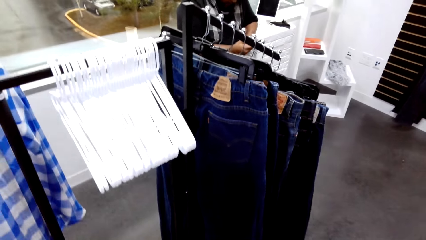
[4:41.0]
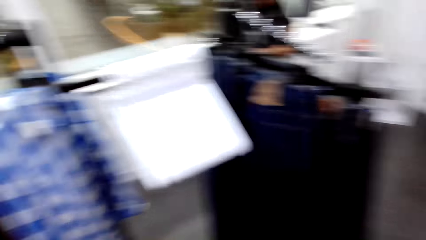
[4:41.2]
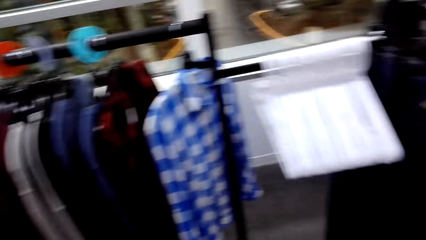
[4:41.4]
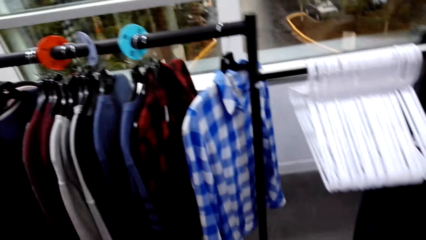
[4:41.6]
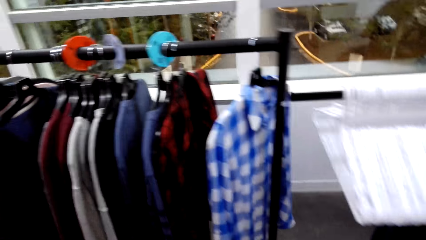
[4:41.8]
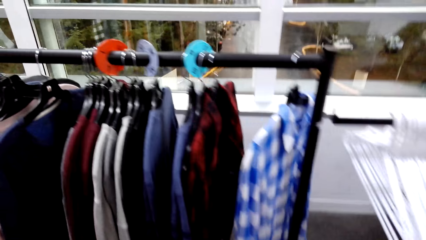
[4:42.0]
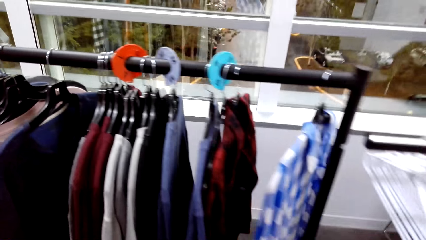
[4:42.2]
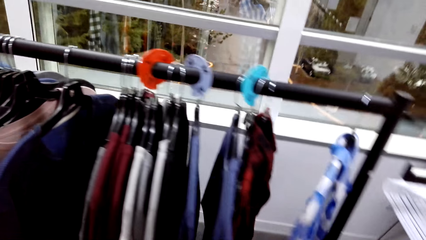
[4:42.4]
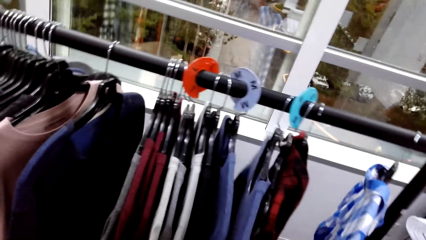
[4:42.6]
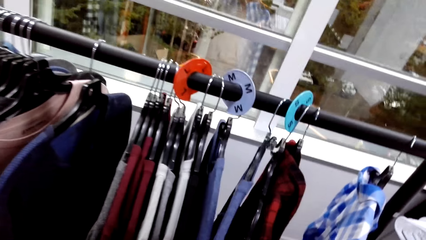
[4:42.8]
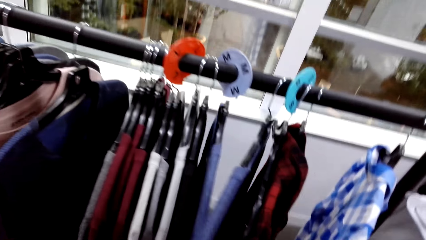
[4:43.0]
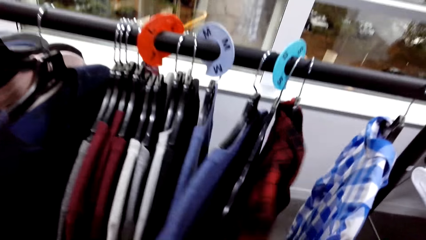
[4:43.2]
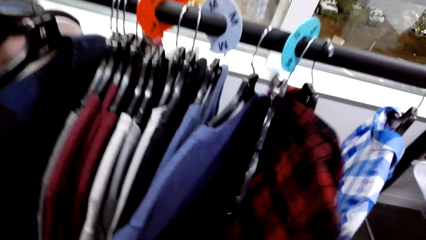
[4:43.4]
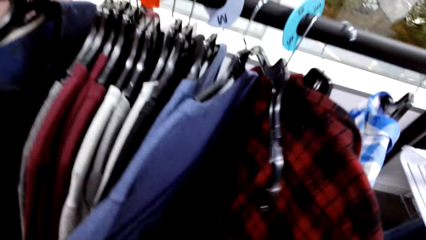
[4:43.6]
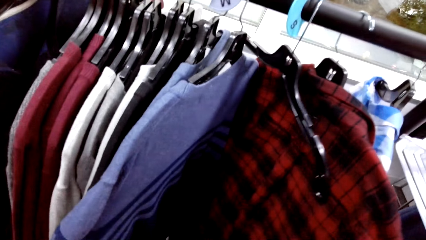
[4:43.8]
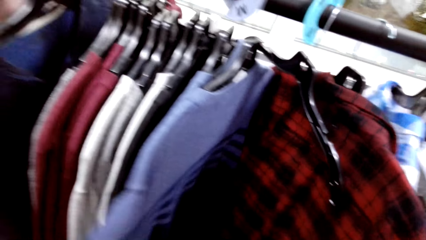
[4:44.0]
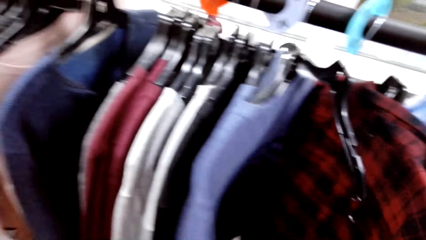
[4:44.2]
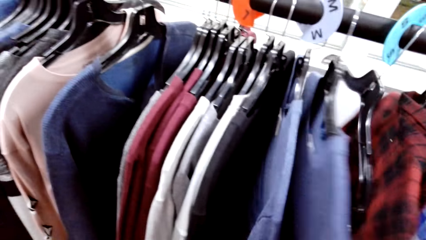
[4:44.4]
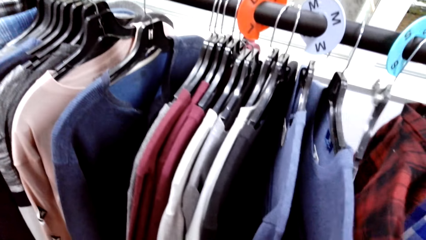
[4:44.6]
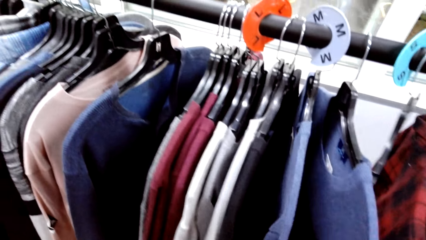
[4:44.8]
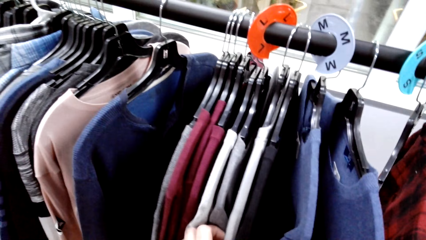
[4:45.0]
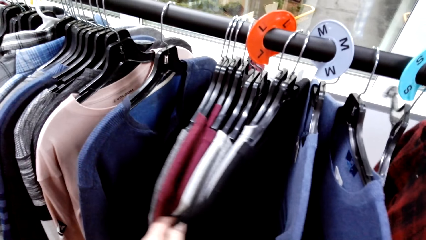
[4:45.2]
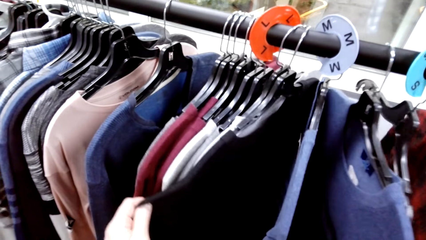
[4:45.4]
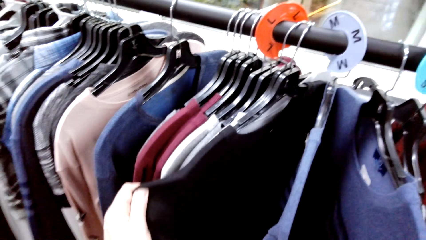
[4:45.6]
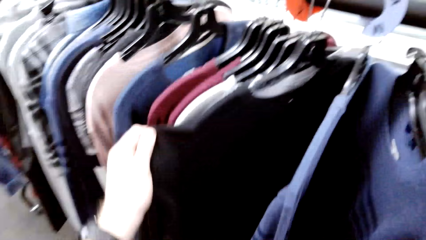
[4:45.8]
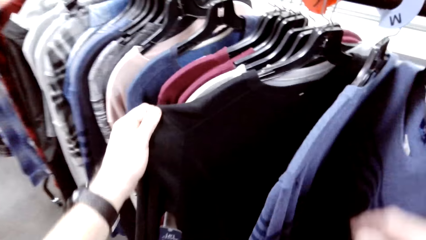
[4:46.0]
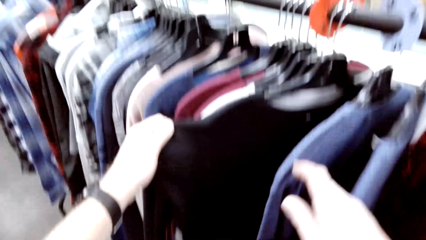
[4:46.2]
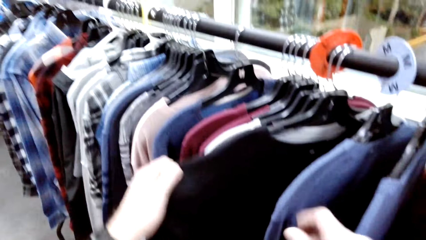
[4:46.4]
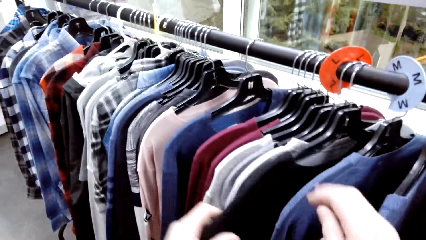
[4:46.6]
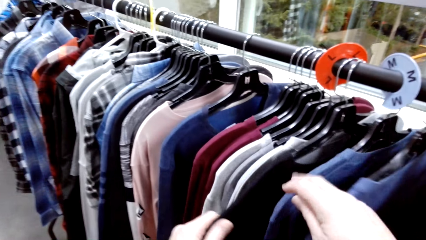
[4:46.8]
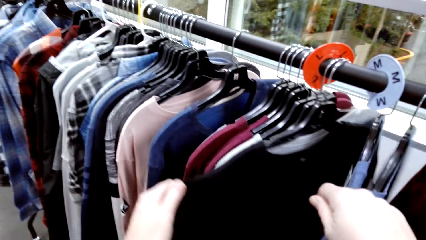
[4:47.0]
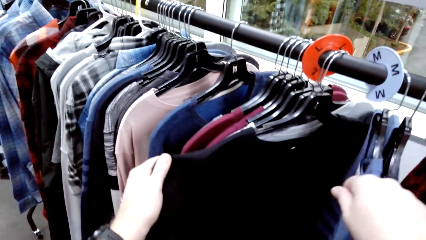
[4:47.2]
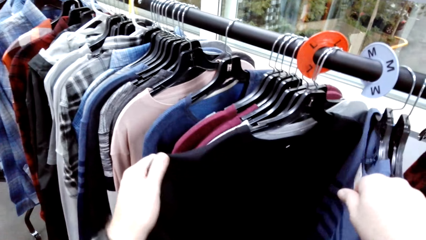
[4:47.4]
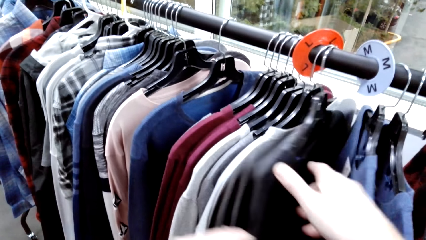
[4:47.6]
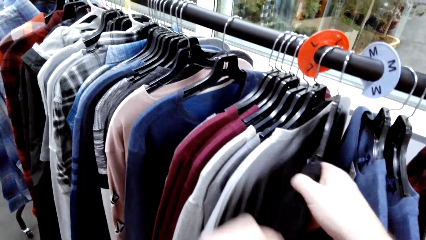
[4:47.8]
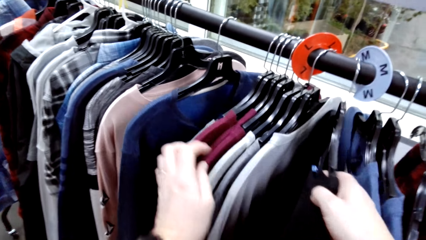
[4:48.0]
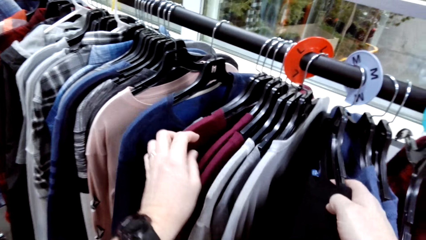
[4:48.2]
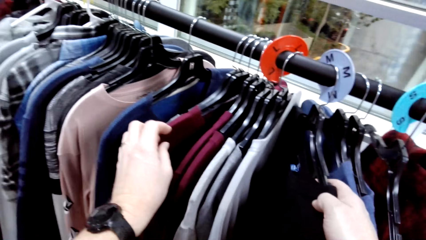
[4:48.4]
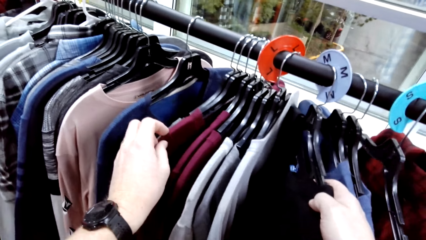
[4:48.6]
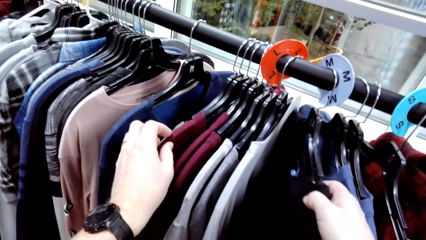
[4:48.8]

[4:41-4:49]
The camera wearer moves the top on the hanger. They search cloth on the hanger.

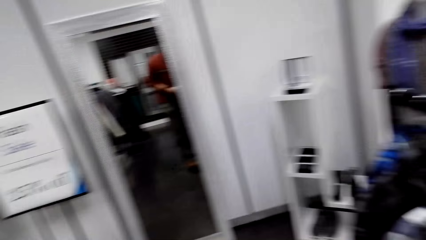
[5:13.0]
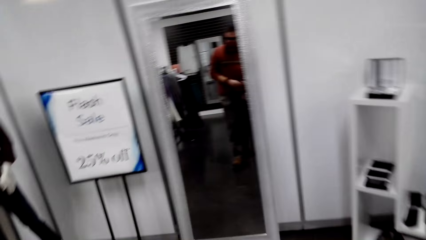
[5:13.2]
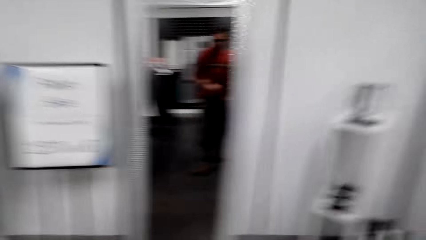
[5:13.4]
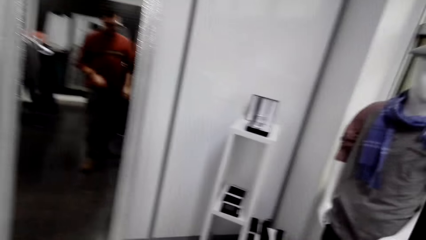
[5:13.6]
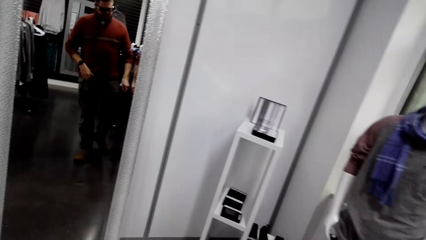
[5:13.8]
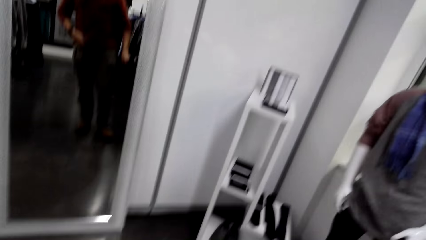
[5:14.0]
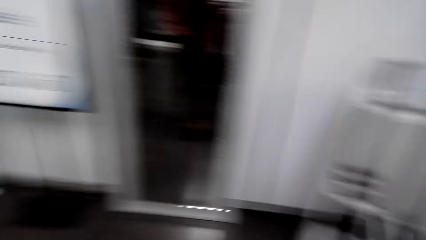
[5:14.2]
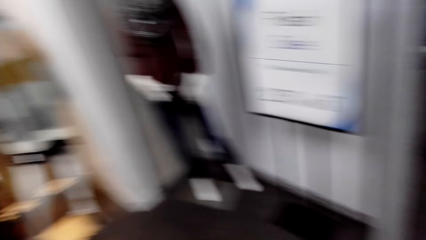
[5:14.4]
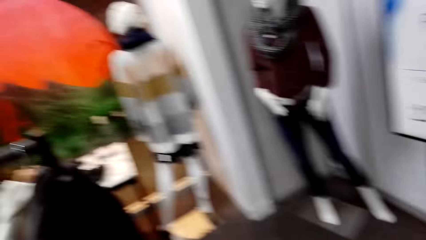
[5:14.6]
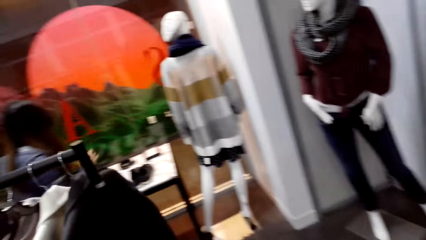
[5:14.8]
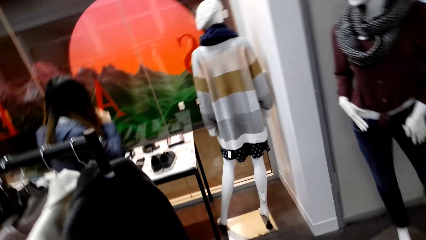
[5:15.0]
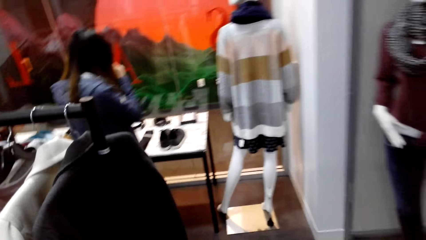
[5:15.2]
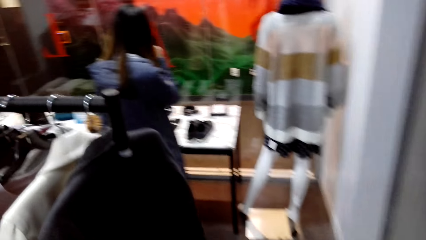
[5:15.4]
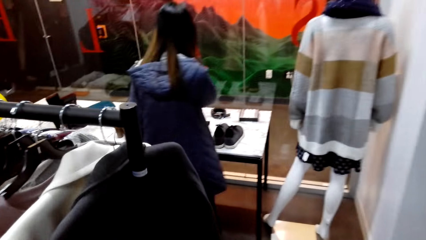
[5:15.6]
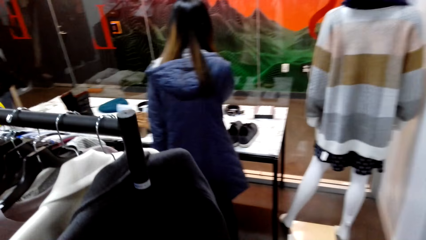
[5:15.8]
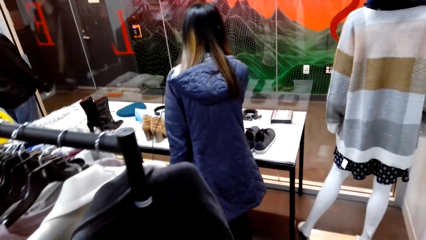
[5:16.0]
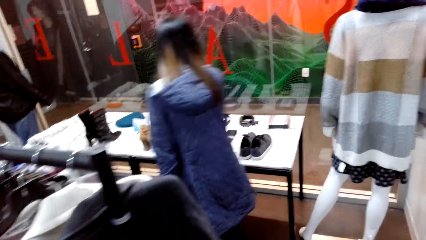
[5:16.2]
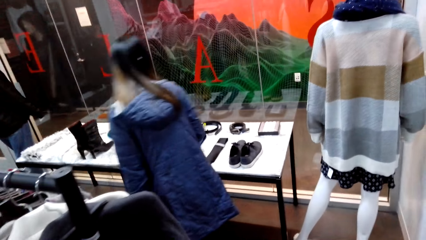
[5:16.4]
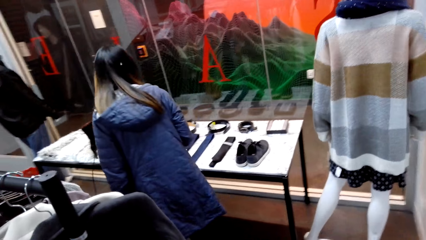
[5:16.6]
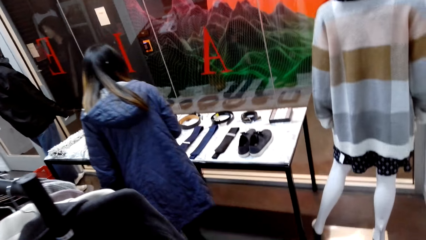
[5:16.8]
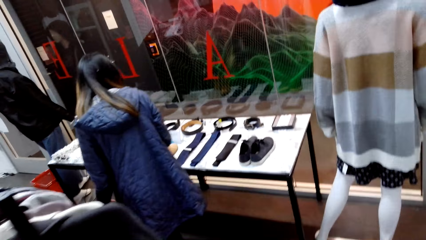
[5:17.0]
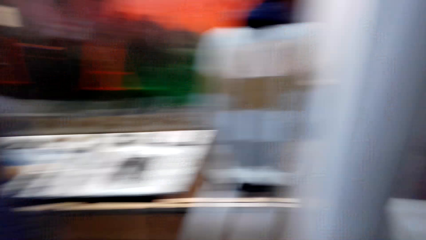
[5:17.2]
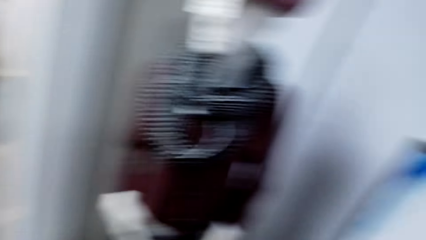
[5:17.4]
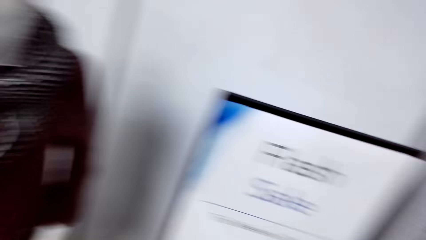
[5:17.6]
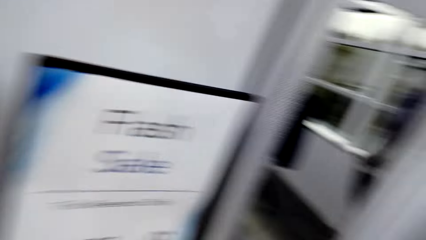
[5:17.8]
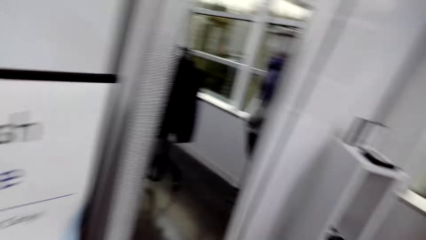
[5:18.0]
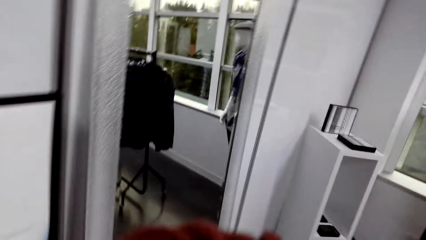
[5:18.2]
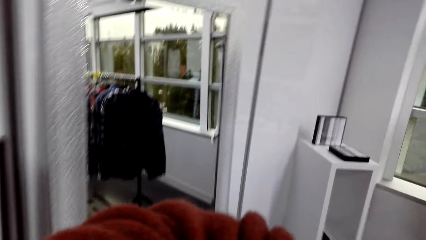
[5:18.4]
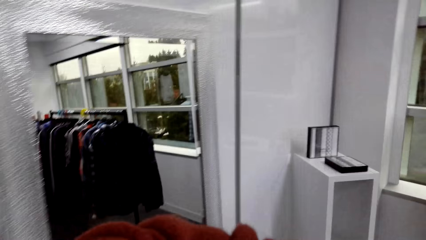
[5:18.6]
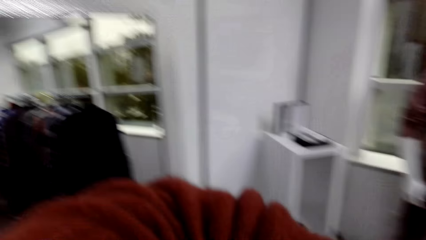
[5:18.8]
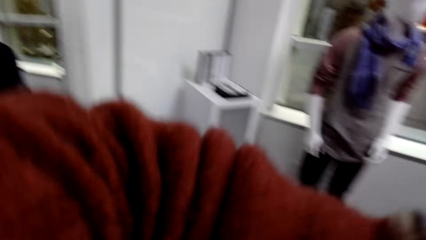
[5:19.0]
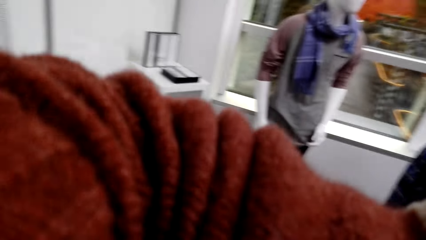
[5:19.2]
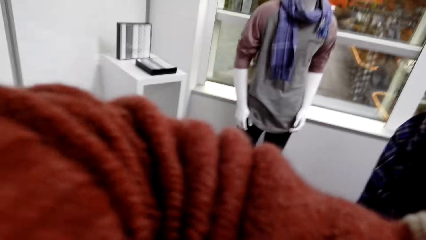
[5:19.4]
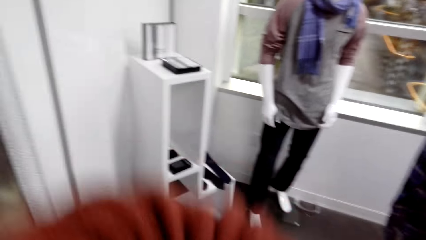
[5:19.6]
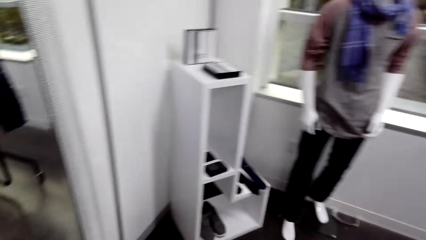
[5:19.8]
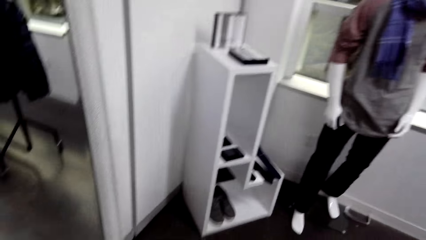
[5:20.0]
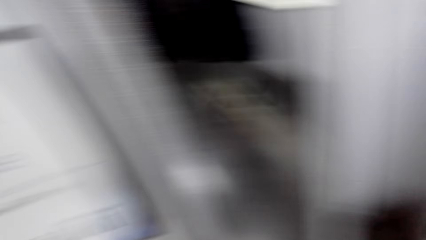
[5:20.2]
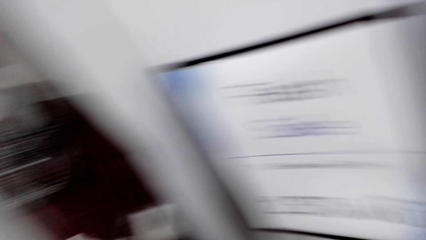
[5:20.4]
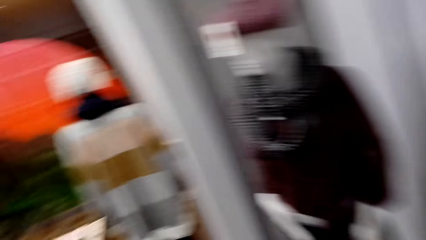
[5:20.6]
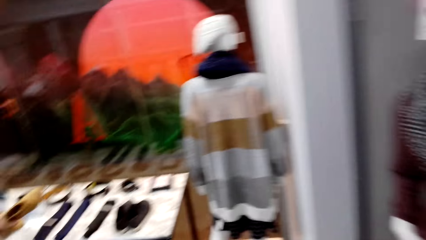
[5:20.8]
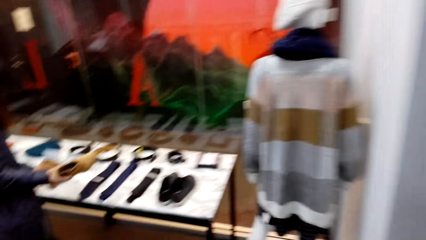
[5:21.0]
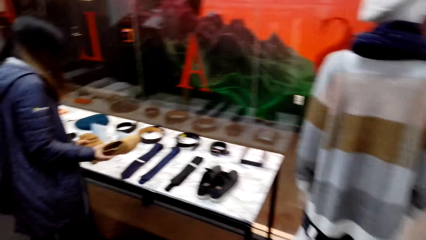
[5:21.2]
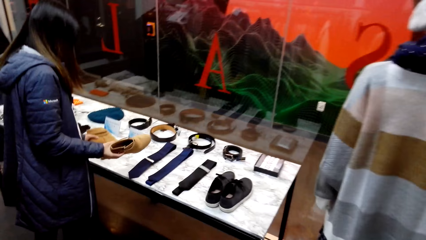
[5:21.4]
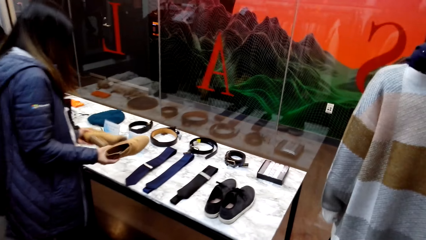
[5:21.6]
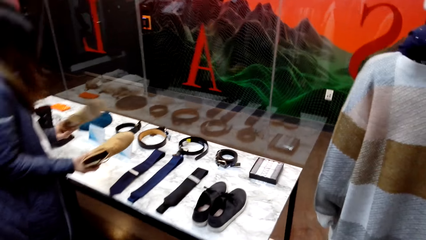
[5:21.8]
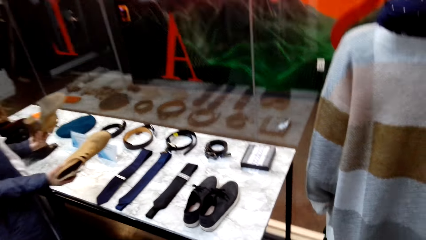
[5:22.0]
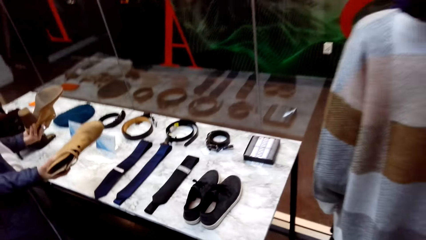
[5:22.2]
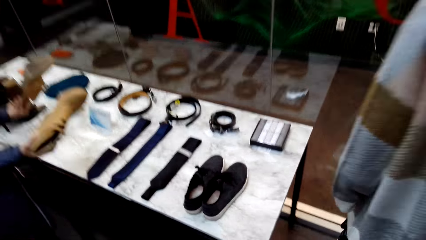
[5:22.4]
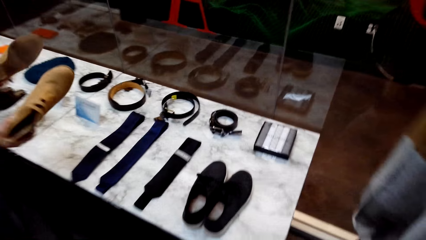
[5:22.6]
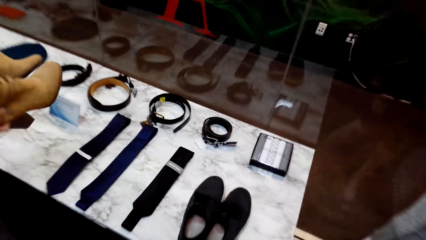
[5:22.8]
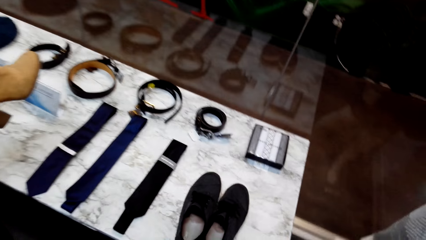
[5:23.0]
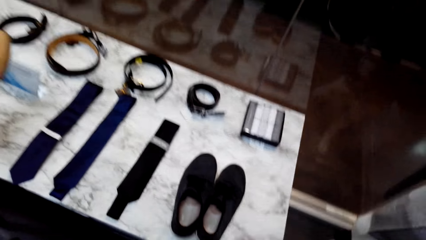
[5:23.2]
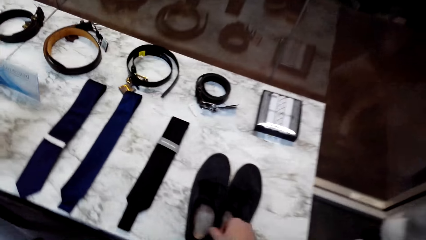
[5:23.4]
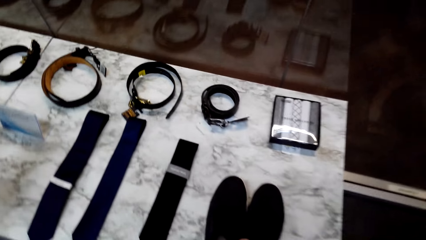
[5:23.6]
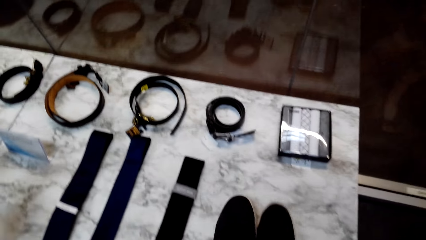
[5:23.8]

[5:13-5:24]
The camera wearer walks around. A woman touches the face. The camera wearer touches the camera. The woman picks up the boot.
